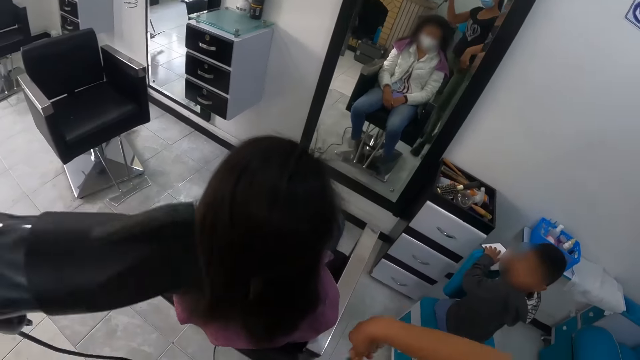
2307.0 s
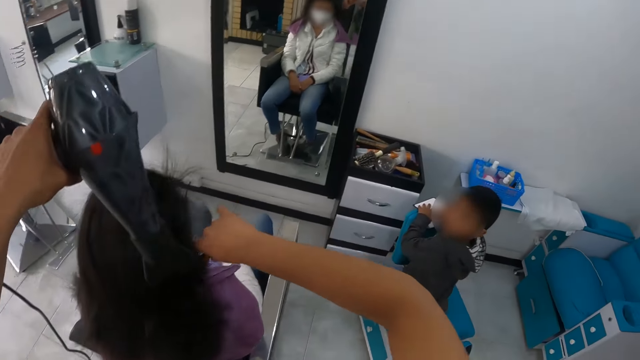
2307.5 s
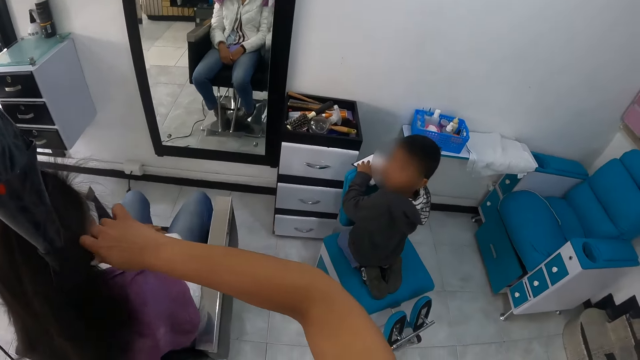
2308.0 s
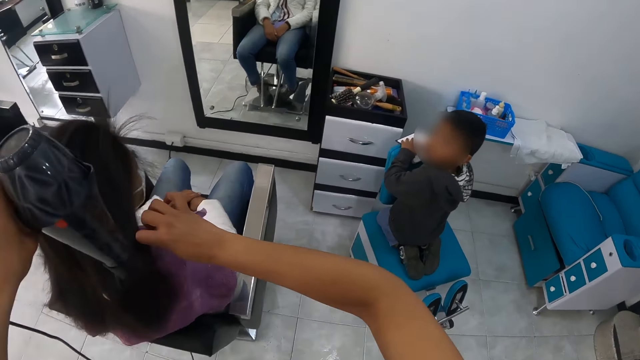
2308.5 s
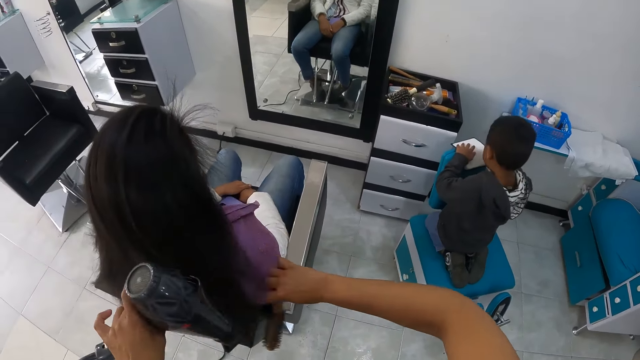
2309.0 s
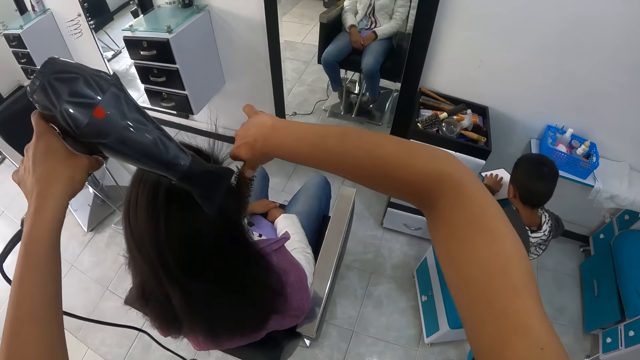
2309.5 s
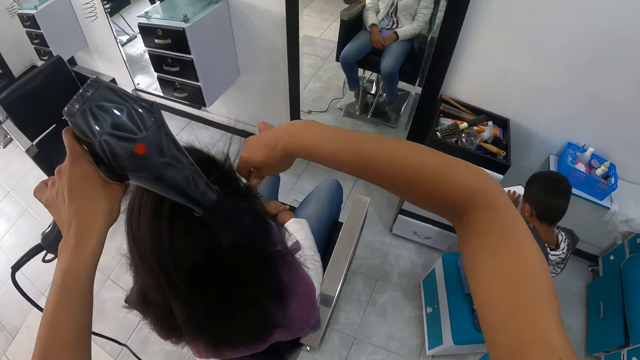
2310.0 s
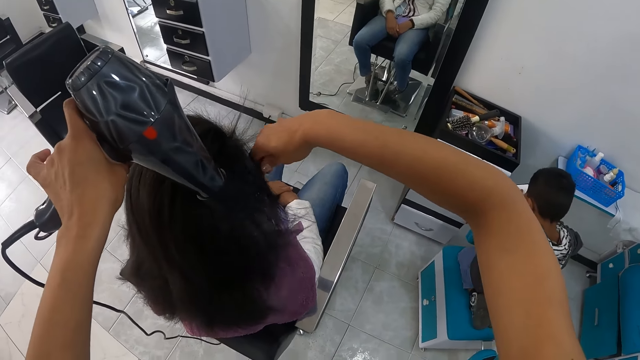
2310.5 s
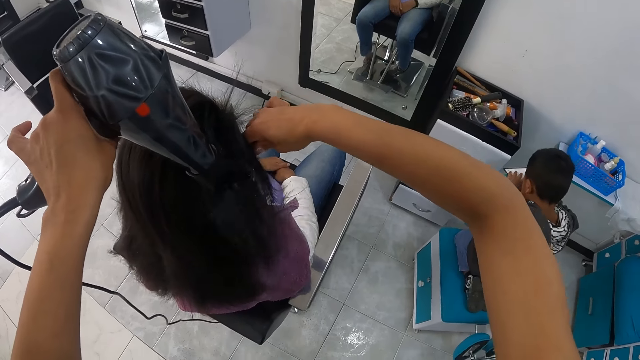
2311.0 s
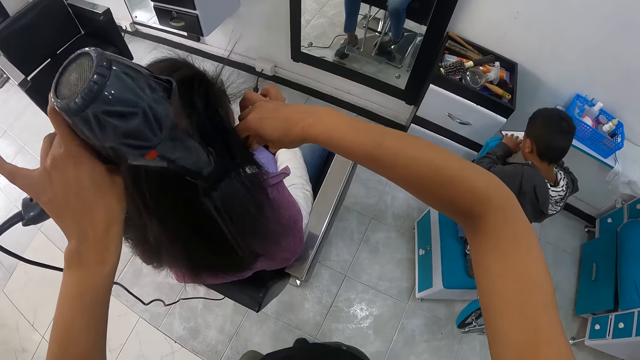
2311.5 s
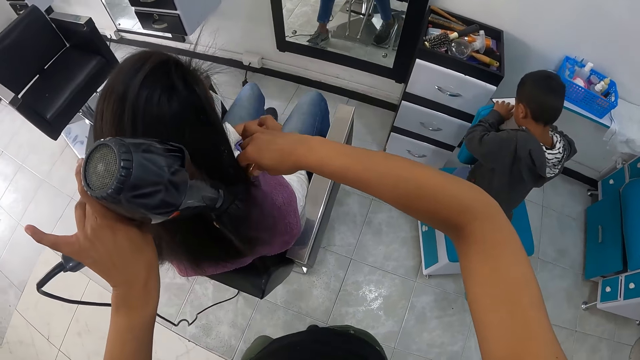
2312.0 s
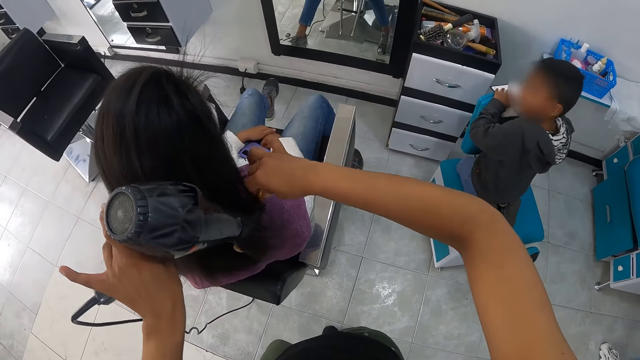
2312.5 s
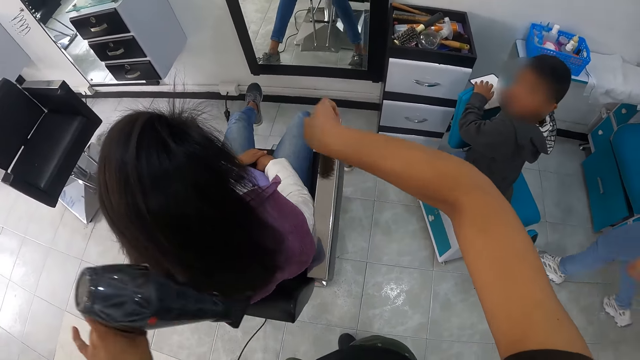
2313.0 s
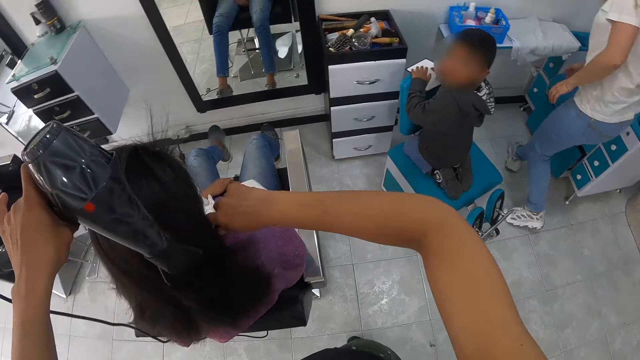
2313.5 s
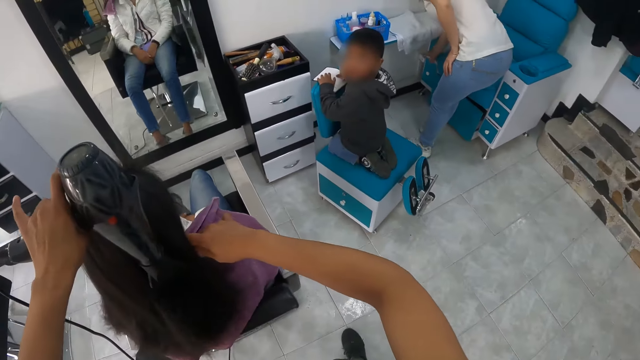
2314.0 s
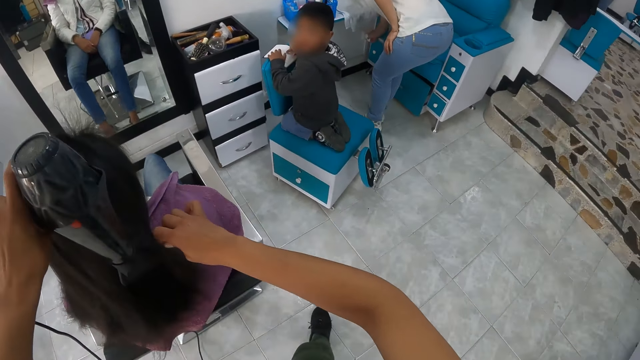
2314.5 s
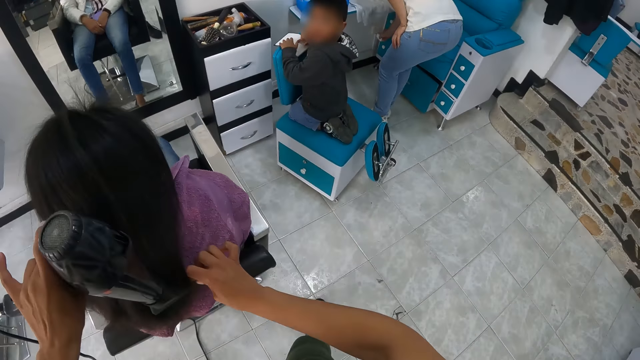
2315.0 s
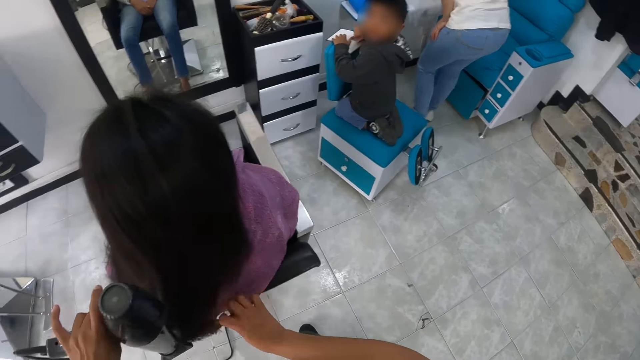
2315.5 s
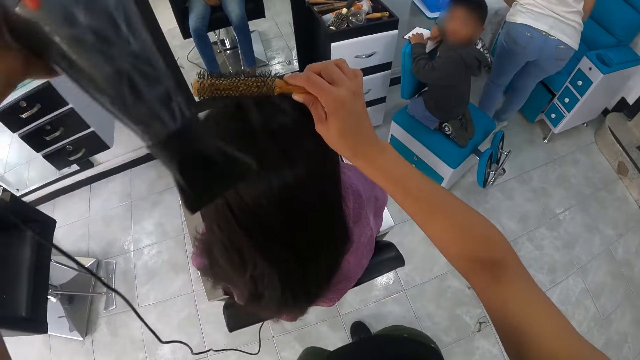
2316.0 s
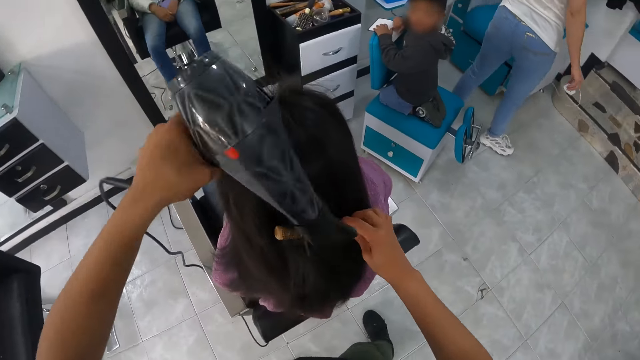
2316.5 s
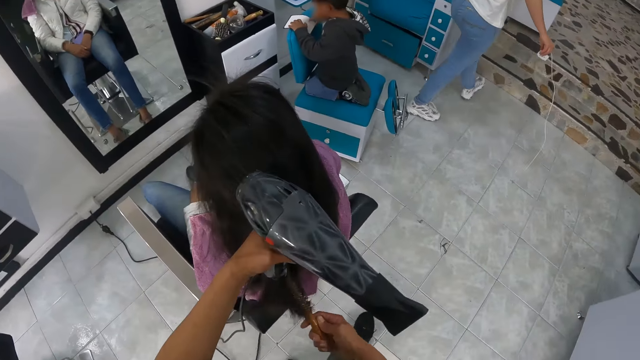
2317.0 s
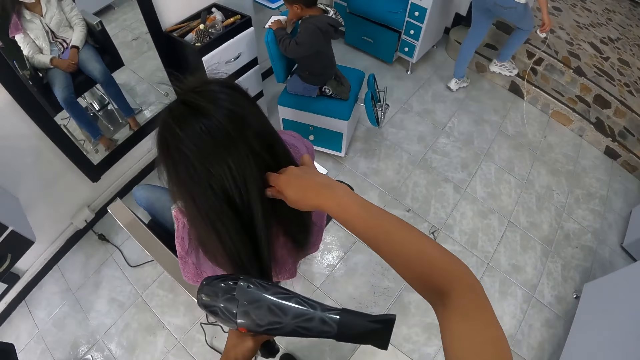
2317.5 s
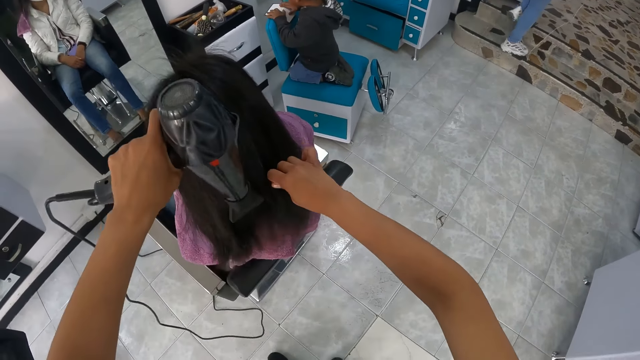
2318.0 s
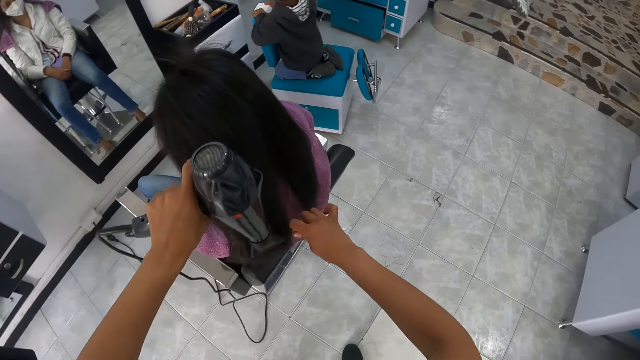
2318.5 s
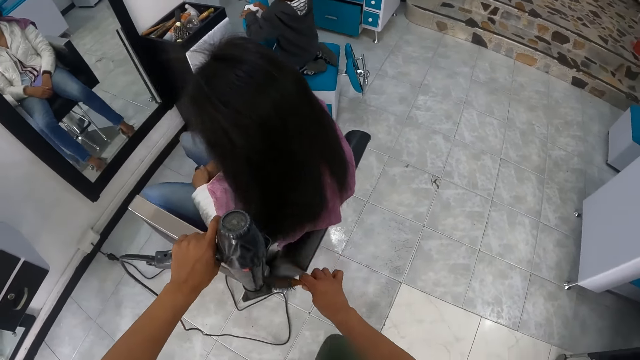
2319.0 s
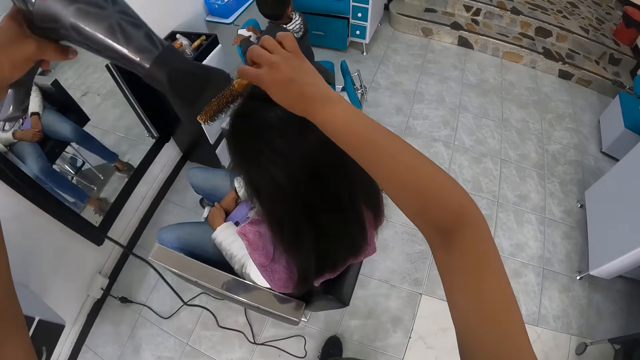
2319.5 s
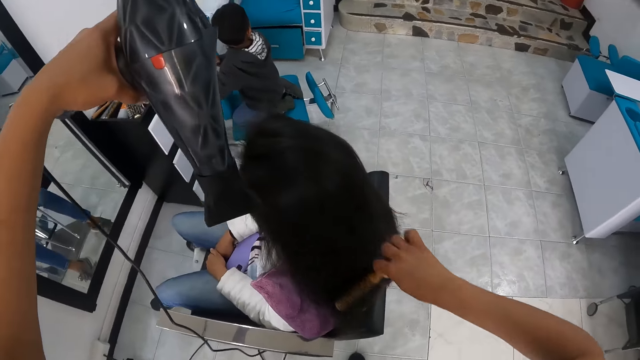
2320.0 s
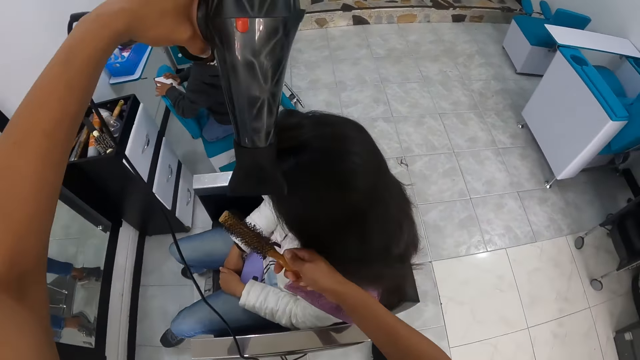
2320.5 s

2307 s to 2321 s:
The camera wearer looks around the salon. A woman takes a white charger from the wall with her right hand. A lady walks around the salon. The woman climbs the stairs. The camera wearer blow-dries another lady's hair.

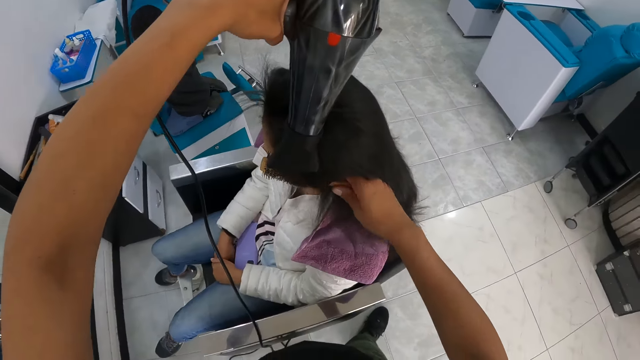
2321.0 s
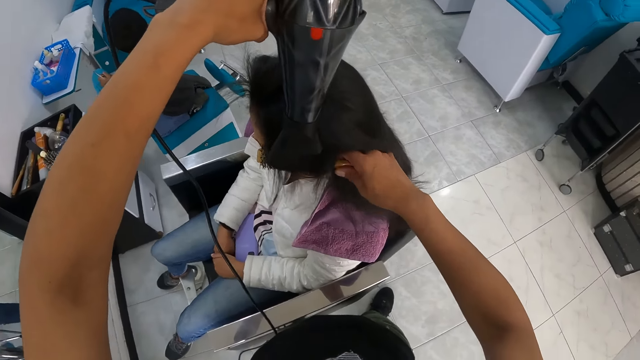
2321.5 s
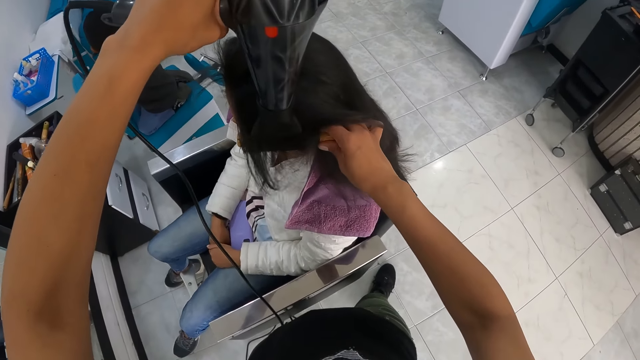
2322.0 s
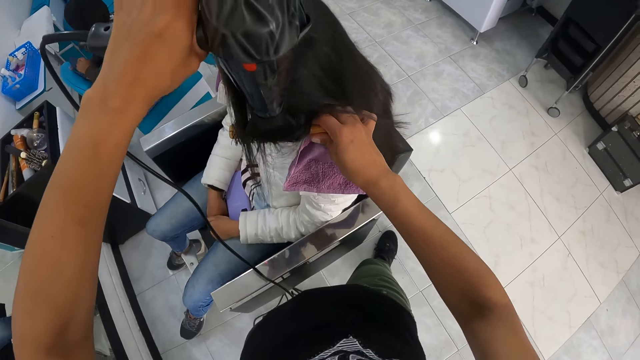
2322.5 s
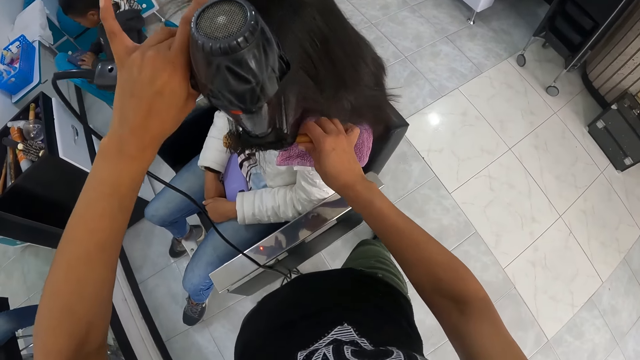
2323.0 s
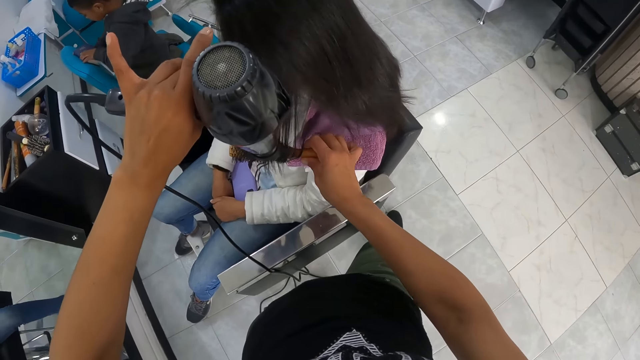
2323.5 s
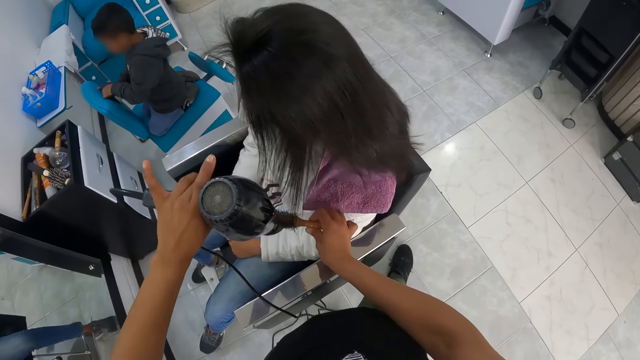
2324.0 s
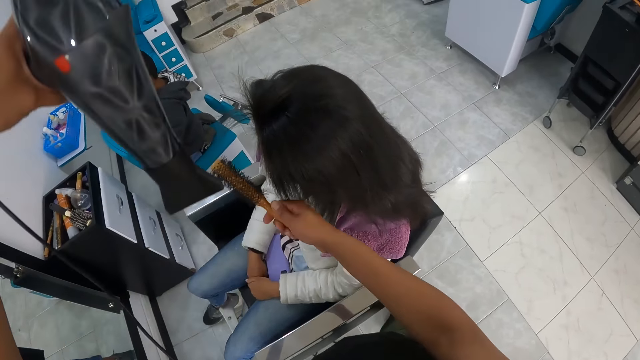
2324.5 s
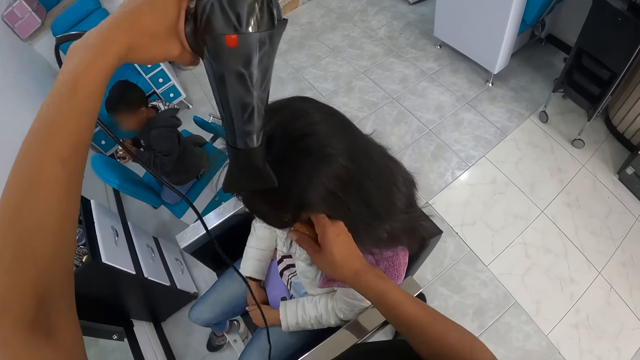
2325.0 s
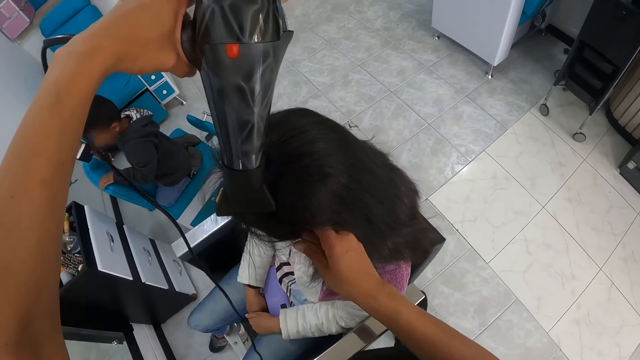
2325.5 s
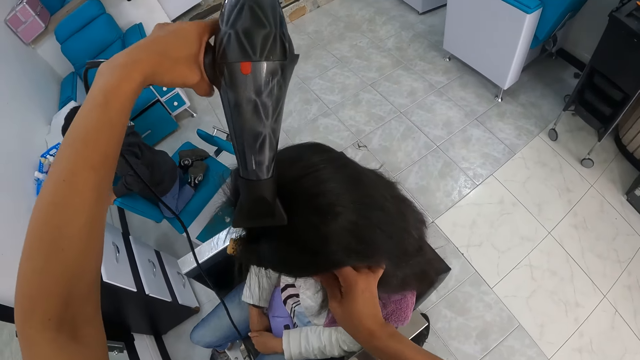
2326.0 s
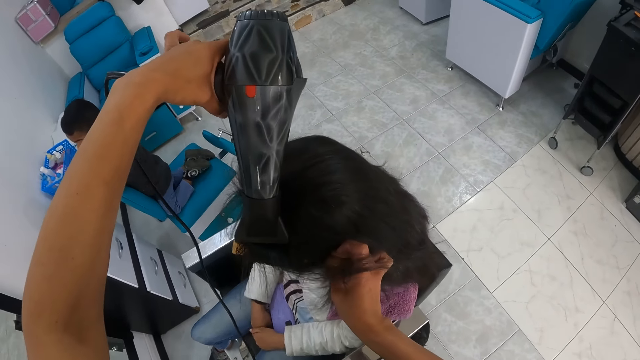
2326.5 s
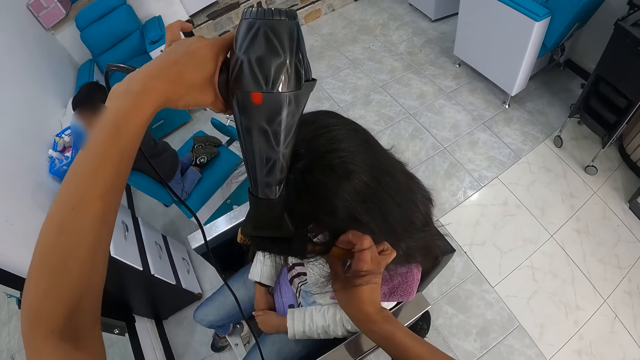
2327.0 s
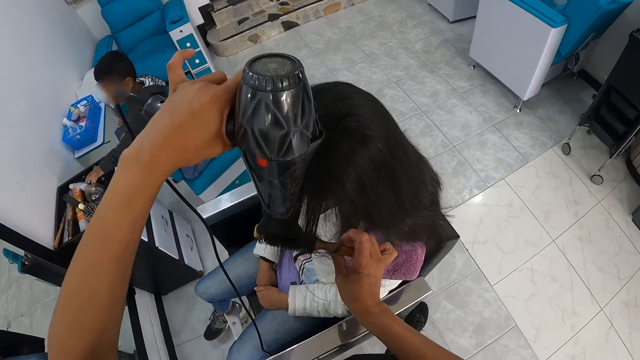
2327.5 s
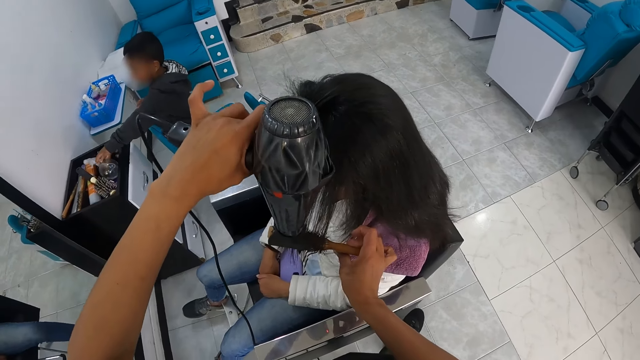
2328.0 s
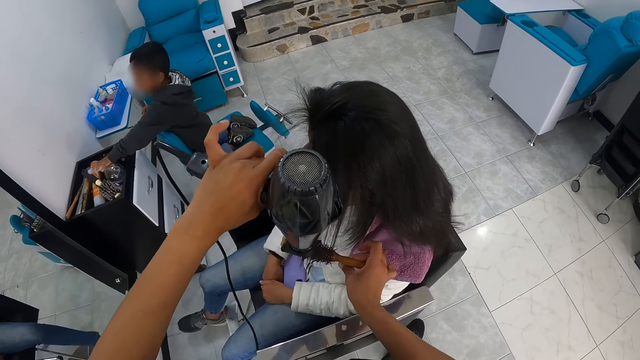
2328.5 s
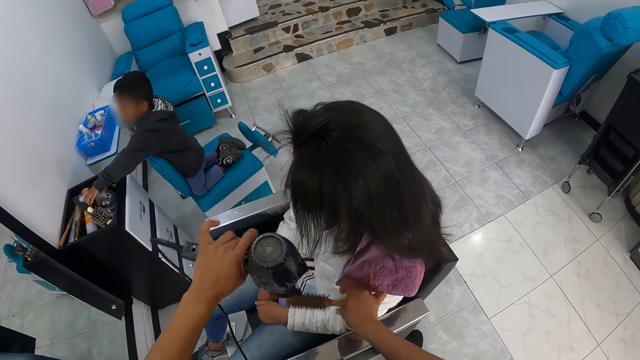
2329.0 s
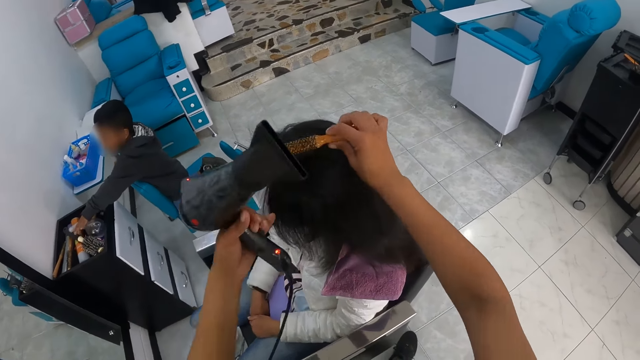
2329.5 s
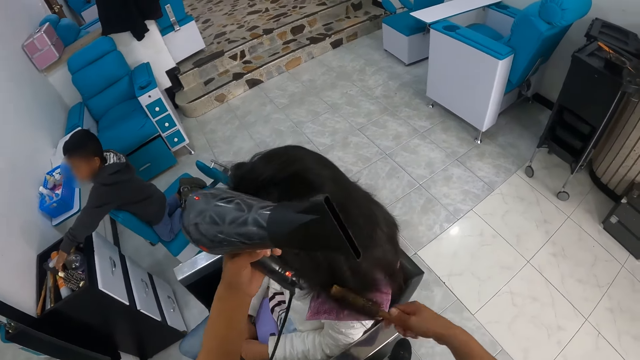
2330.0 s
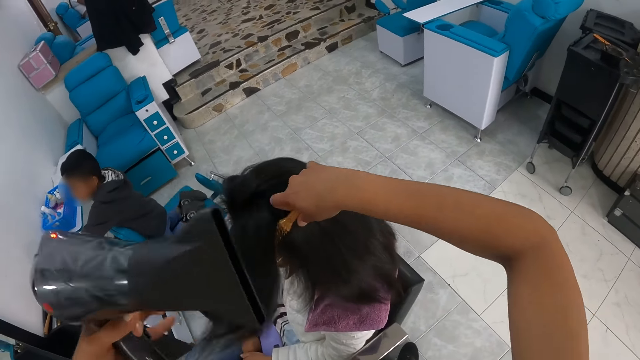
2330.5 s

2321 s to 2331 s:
The boy closes the bible with his hands. The boy holds the bible in his hands, holds the chair with his left hand, and places the bible on the chair with his right hand. The boy touches the spray can in the drawer top with his left hand.
